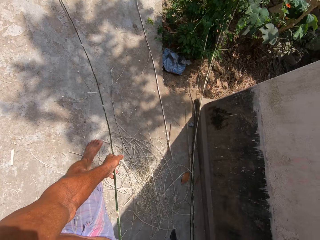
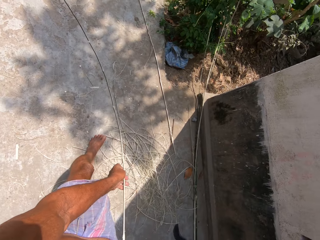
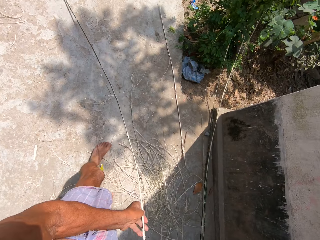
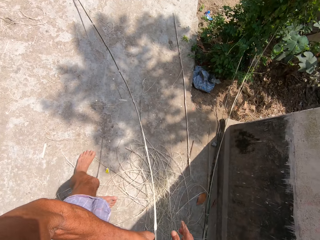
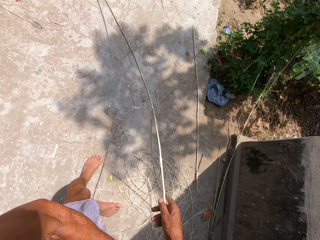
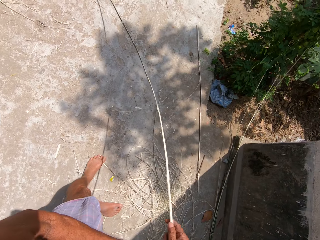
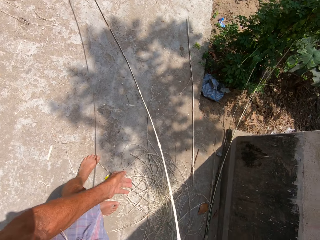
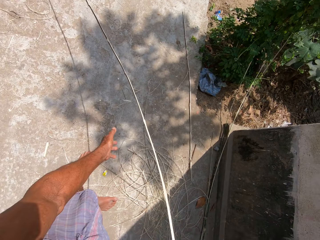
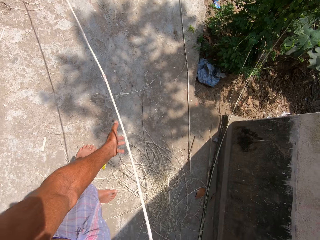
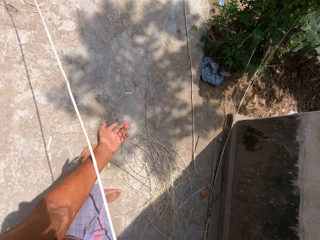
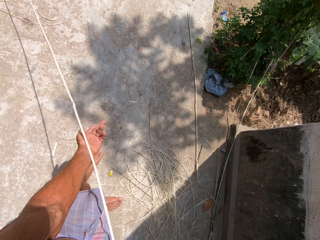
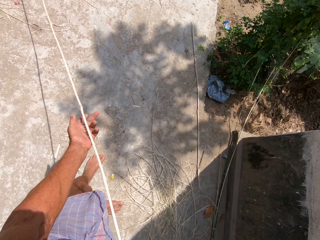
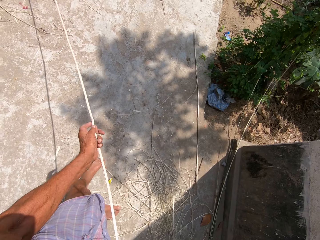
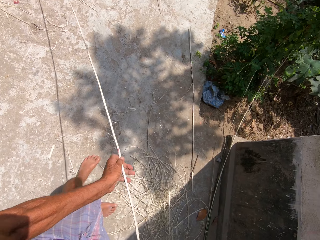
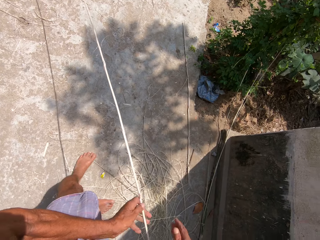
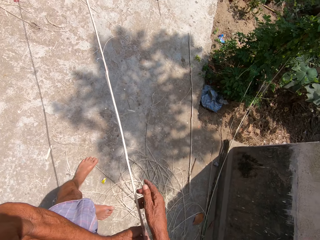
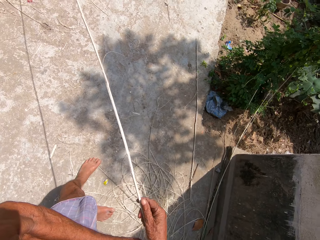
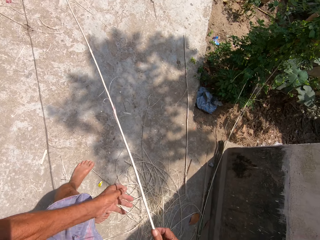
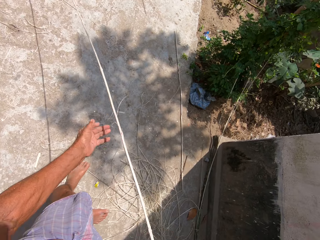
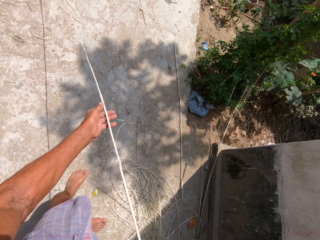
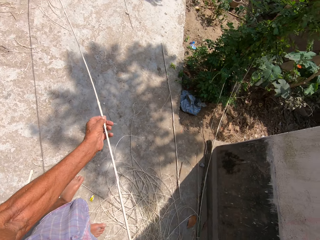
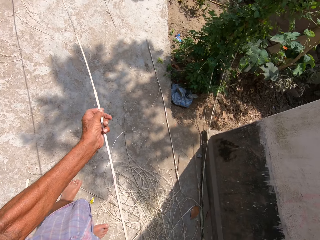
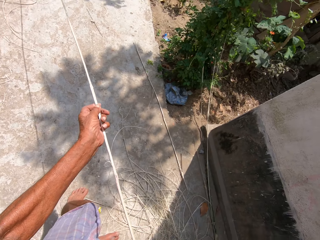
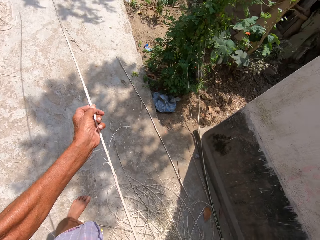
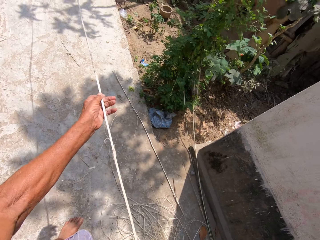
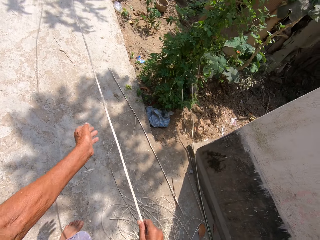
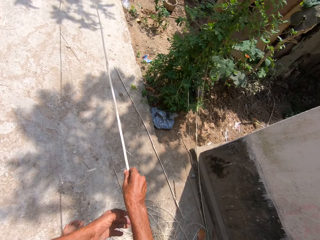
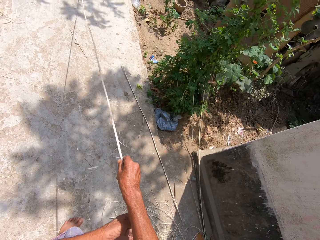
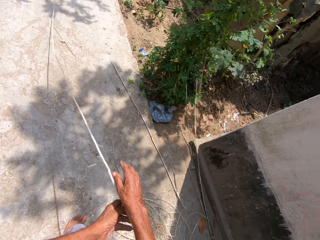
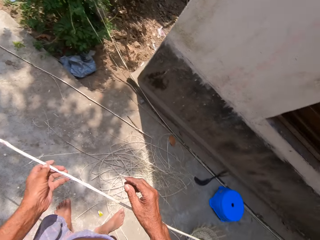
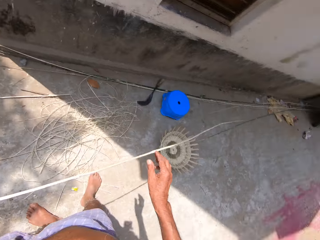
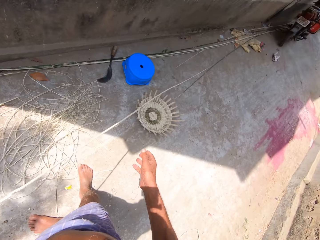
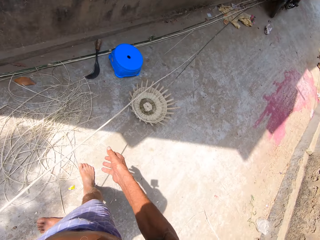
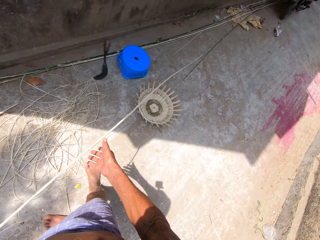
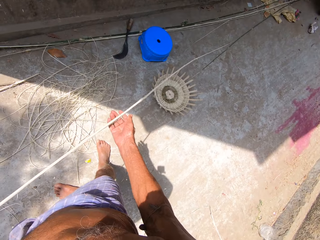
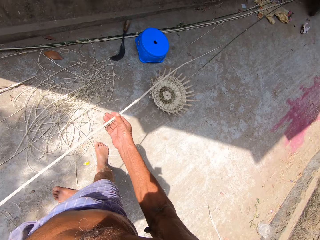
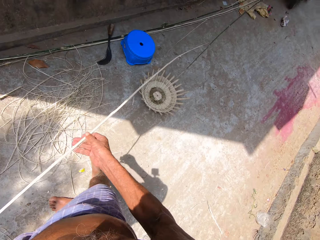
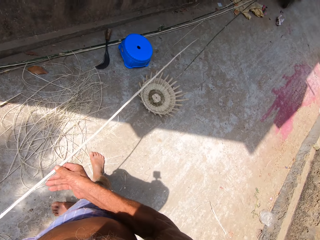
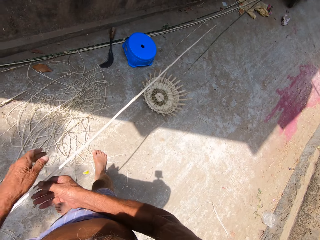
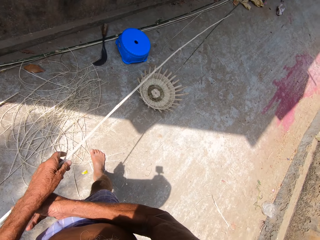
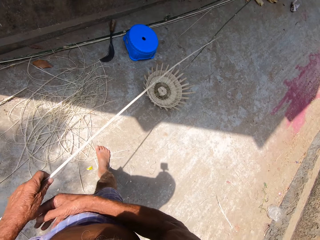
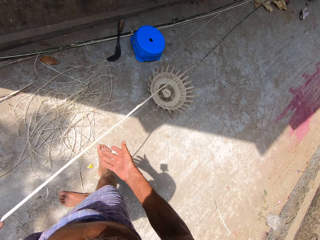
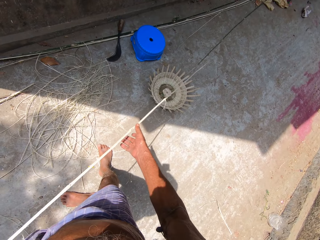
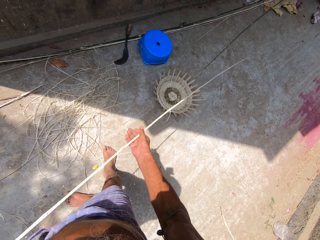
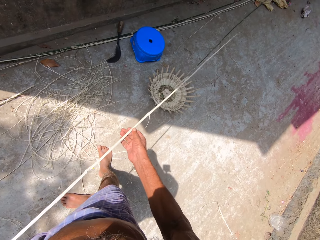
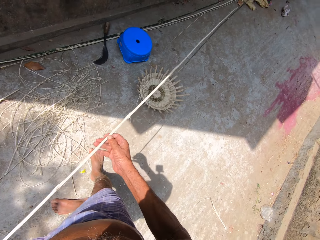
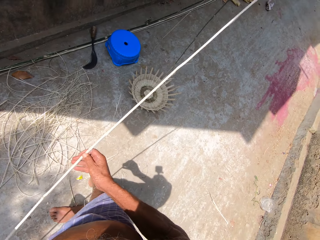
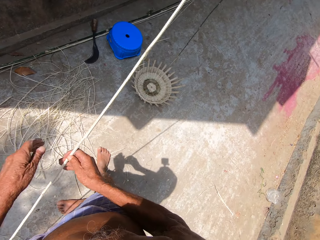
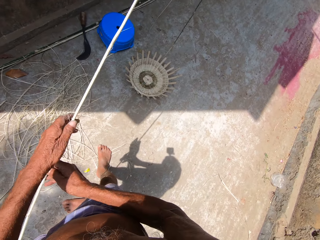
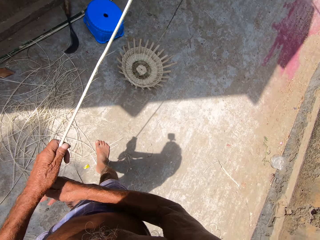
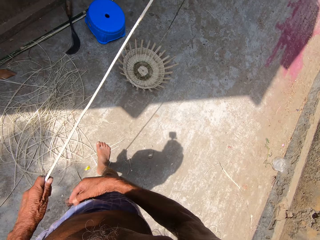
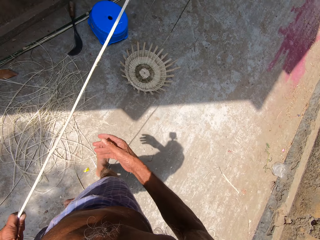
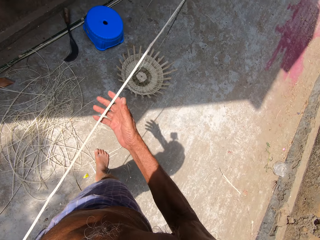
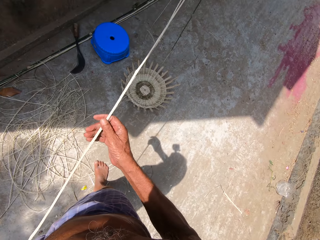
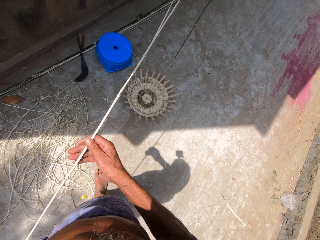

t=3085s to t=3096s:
The camera wearer holds the bamboo strip with his hands and moves the bamboo strip in his hands. He pulls the strand of fiber. He looks around. He pulls the strand of fiber.

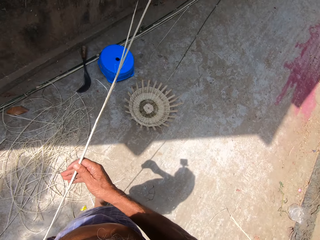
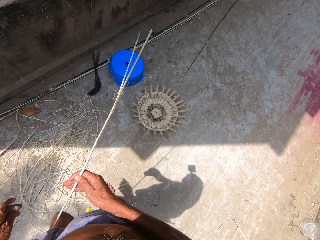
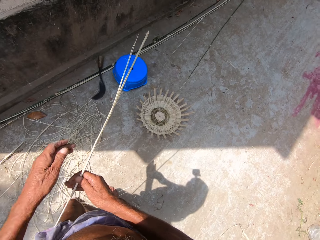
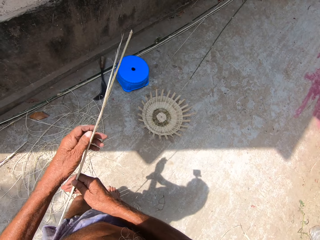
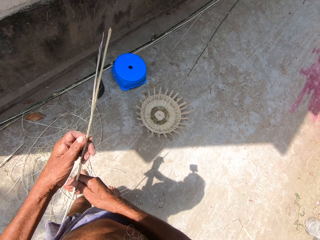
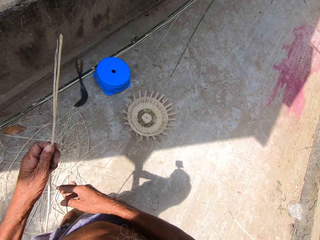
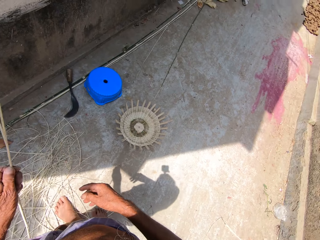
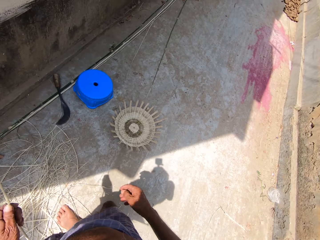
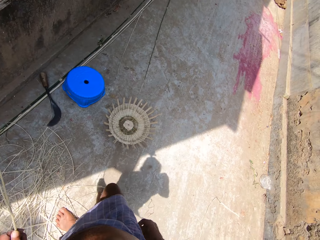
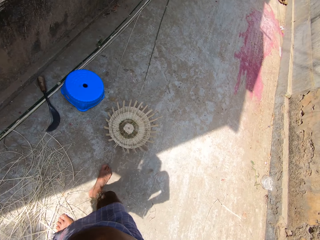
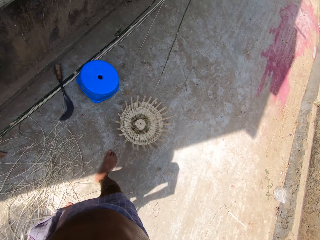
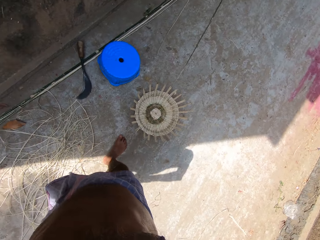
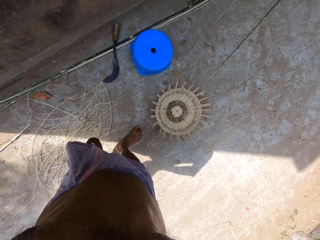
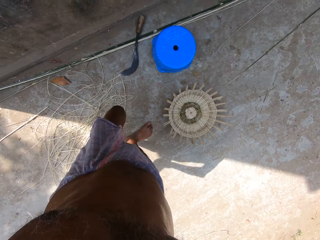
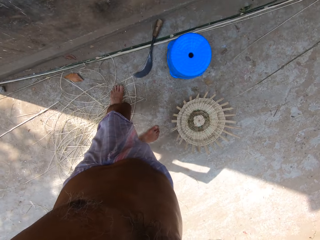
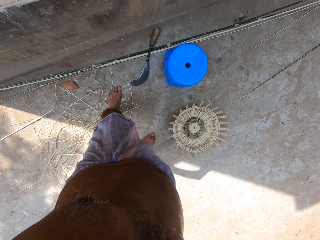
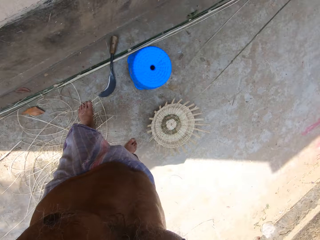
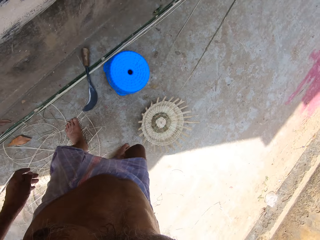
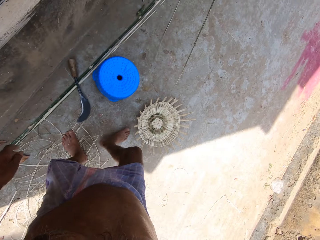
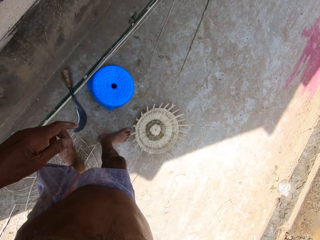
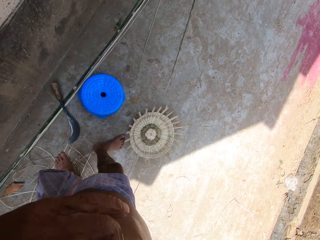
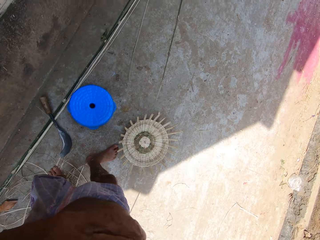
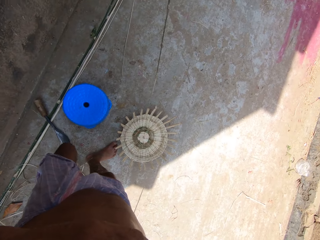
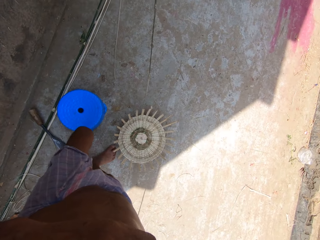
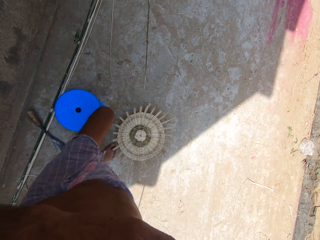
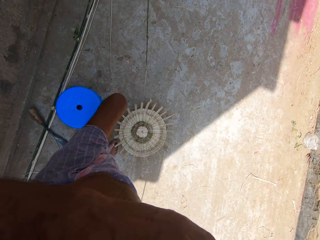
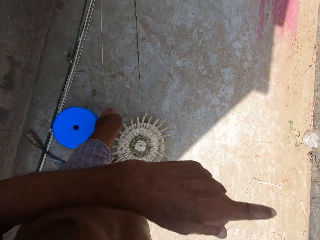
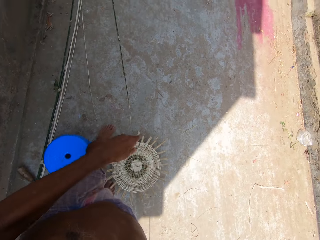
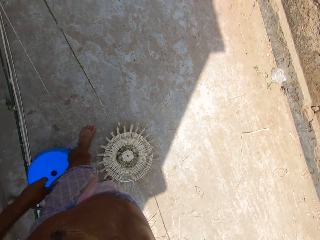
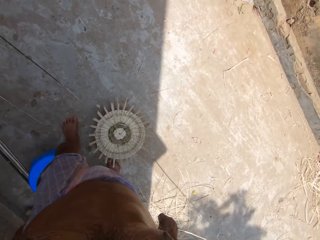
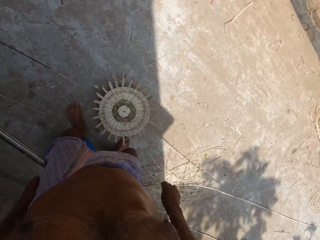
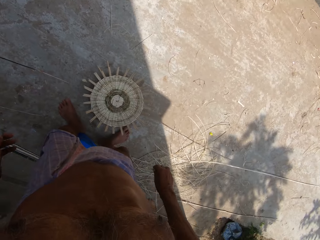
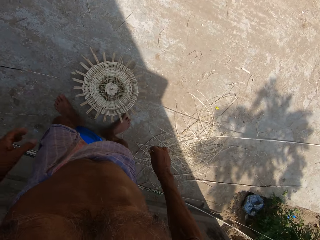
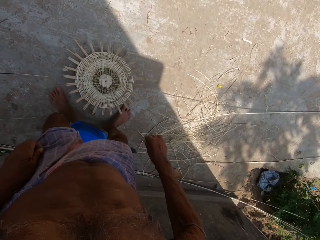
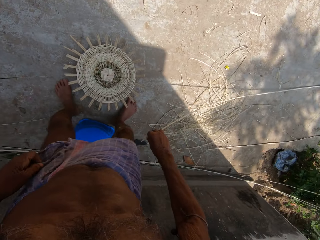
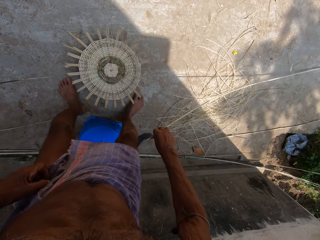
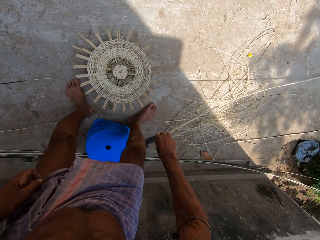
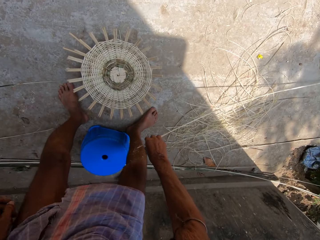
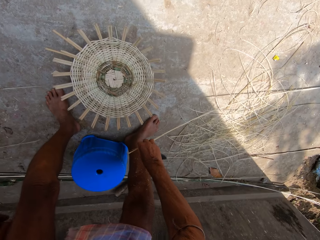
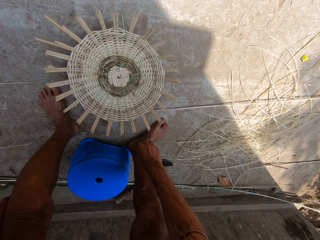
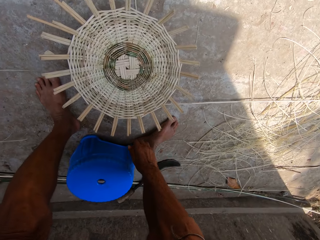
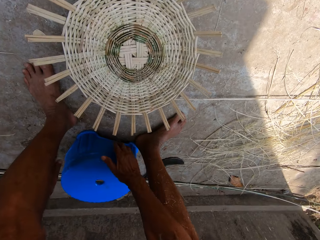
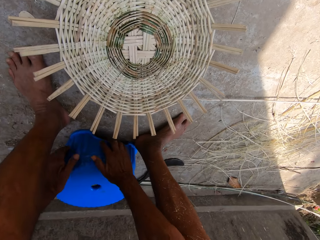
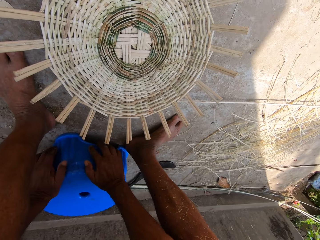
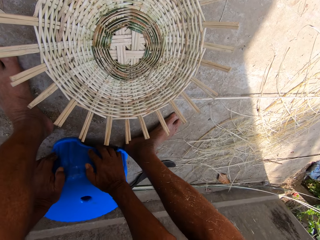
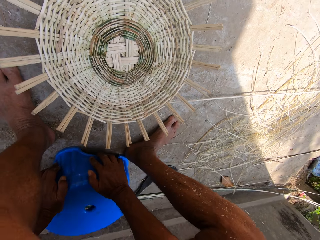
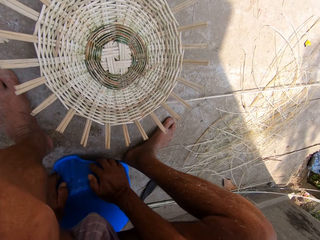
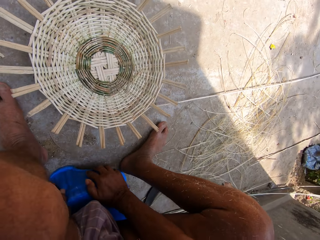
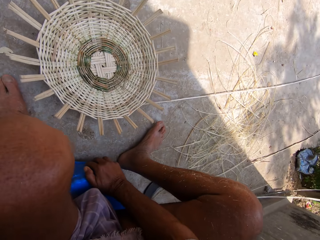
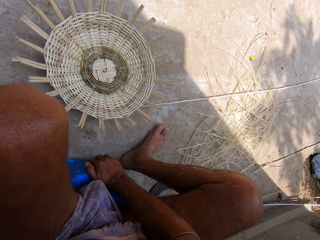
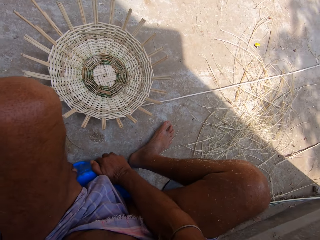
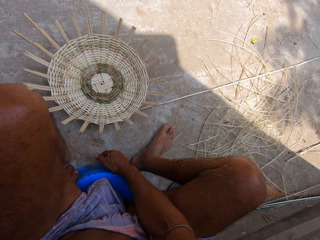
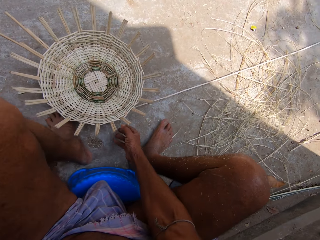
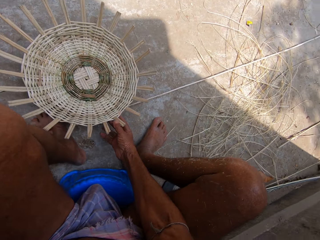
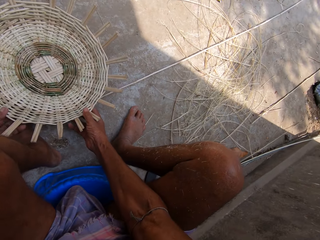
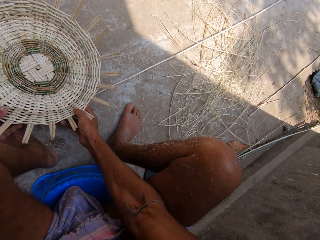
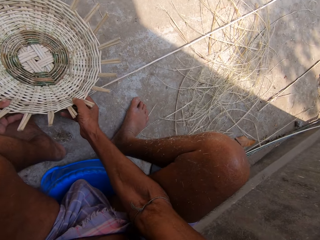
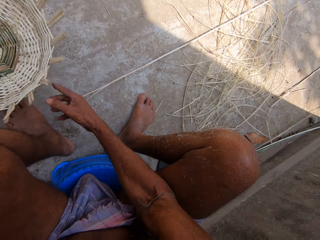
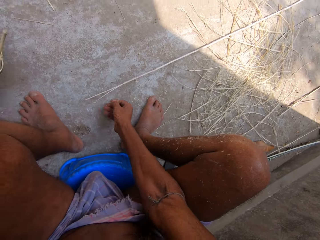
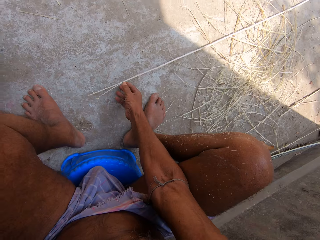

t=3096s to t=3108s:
The camera wearer walks around. He drops the bamboo strip in his right hand on the ground. He sits. He holds the stool on the ground with his hands. He moves the basket on the floor with his right hand. He picks up the basket.
